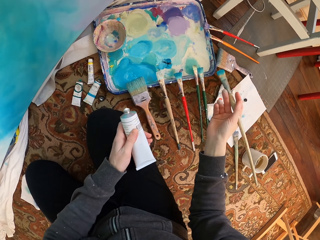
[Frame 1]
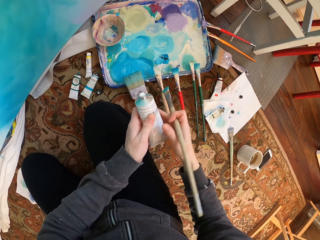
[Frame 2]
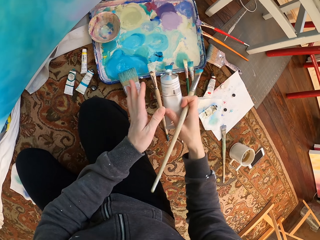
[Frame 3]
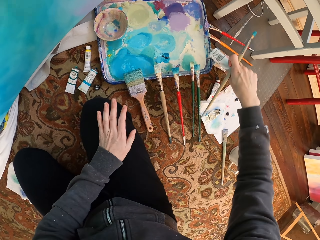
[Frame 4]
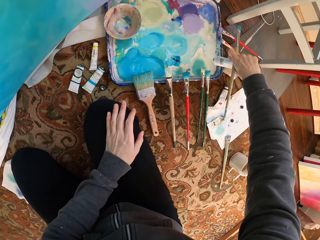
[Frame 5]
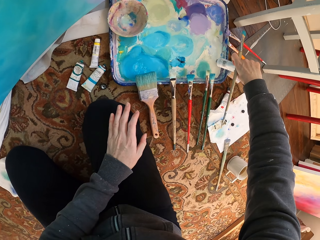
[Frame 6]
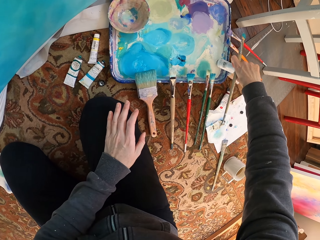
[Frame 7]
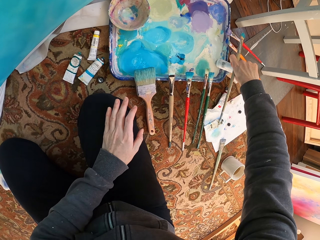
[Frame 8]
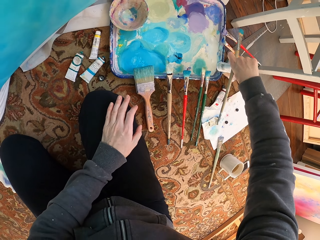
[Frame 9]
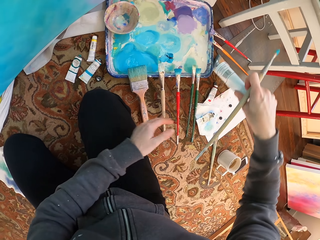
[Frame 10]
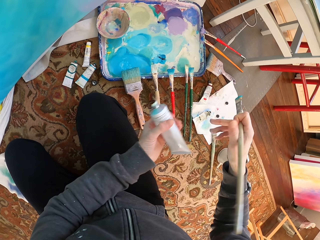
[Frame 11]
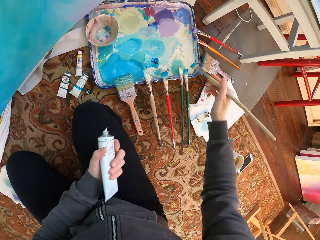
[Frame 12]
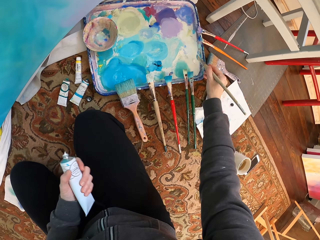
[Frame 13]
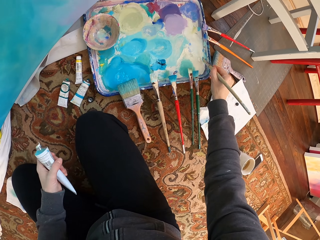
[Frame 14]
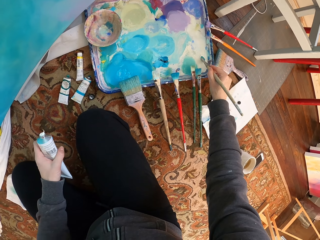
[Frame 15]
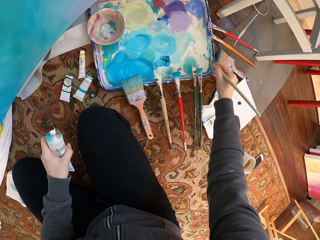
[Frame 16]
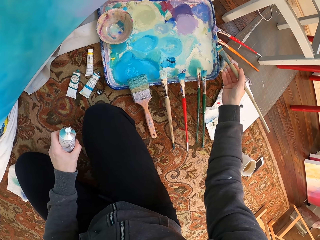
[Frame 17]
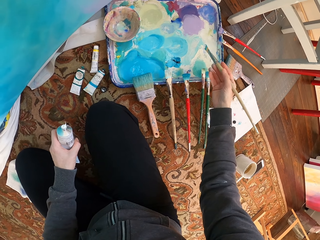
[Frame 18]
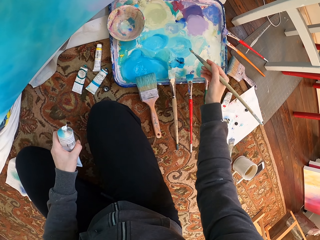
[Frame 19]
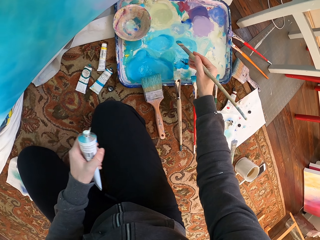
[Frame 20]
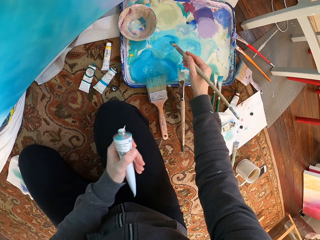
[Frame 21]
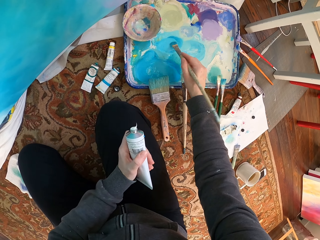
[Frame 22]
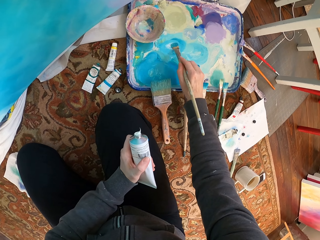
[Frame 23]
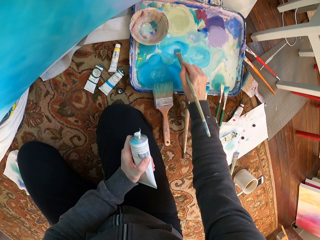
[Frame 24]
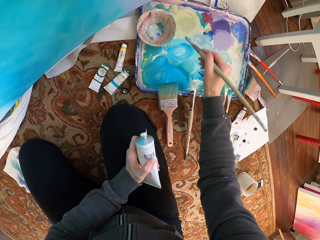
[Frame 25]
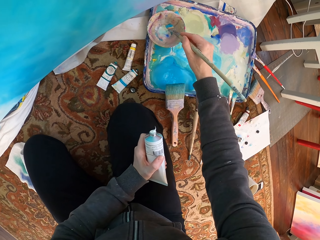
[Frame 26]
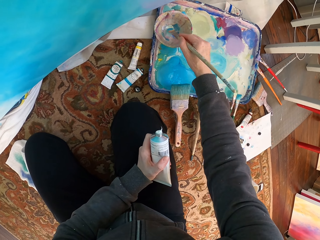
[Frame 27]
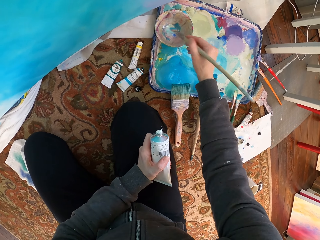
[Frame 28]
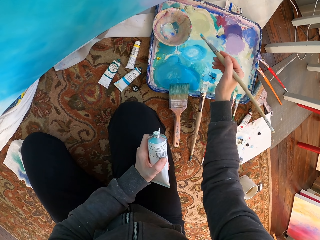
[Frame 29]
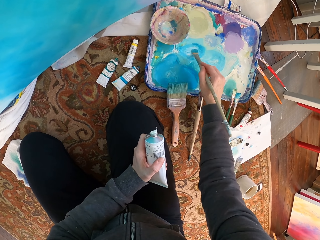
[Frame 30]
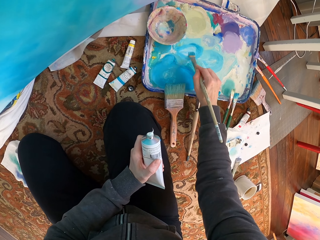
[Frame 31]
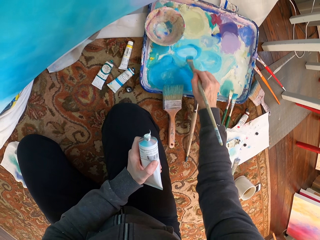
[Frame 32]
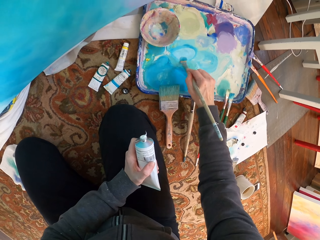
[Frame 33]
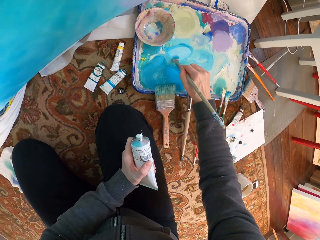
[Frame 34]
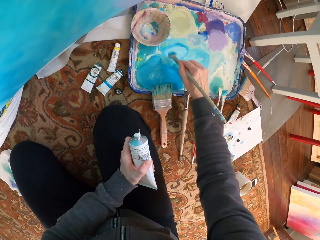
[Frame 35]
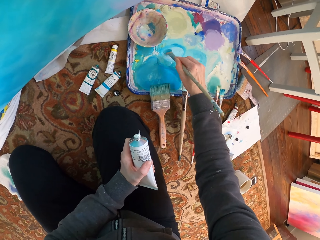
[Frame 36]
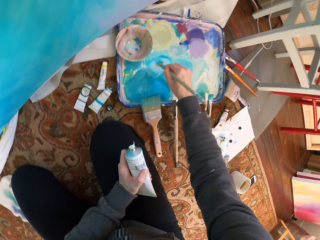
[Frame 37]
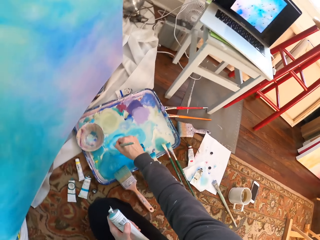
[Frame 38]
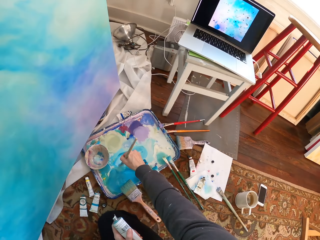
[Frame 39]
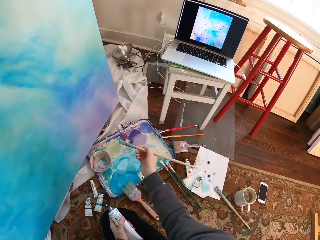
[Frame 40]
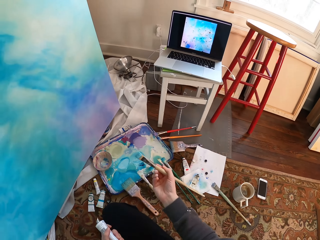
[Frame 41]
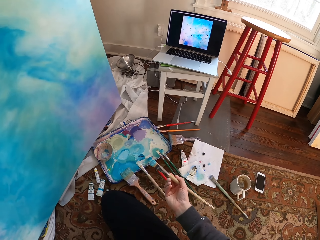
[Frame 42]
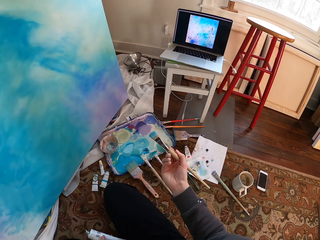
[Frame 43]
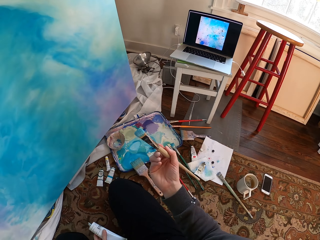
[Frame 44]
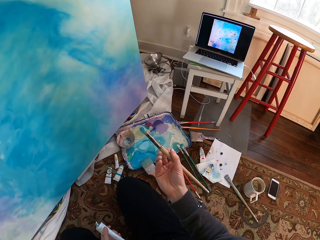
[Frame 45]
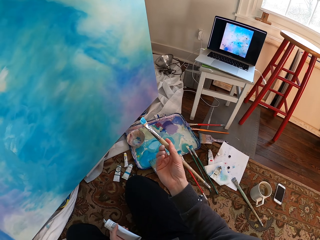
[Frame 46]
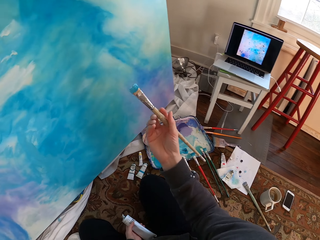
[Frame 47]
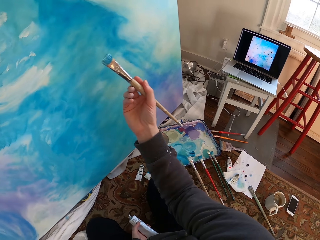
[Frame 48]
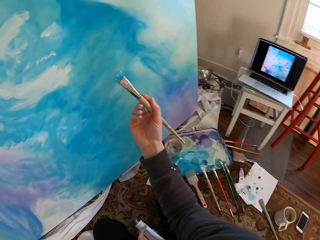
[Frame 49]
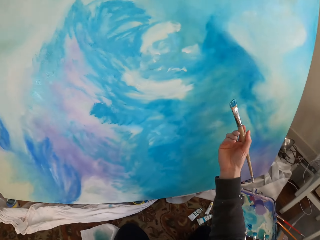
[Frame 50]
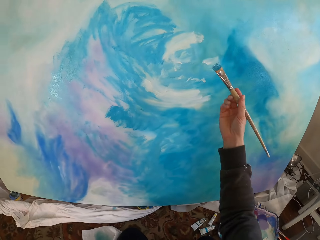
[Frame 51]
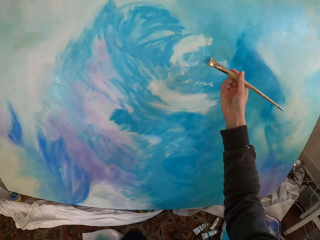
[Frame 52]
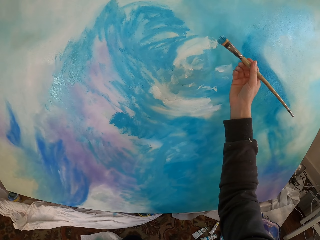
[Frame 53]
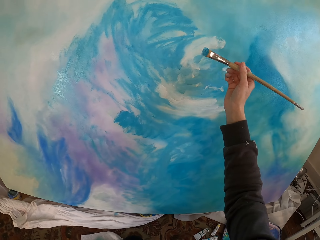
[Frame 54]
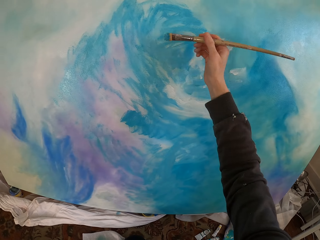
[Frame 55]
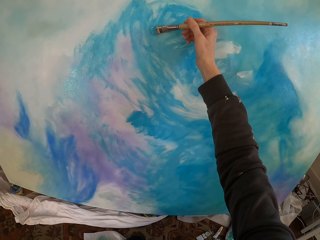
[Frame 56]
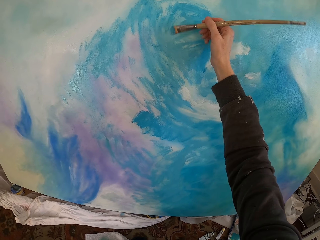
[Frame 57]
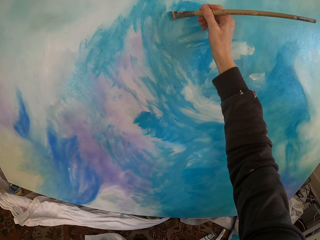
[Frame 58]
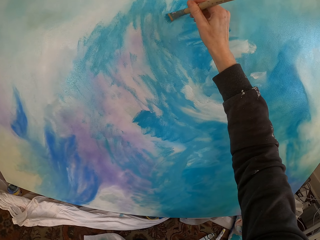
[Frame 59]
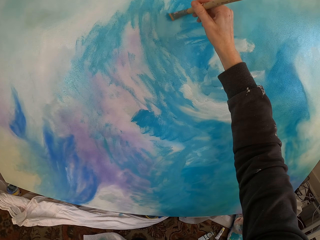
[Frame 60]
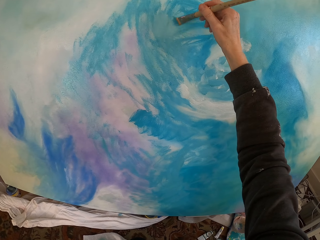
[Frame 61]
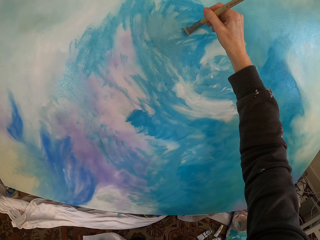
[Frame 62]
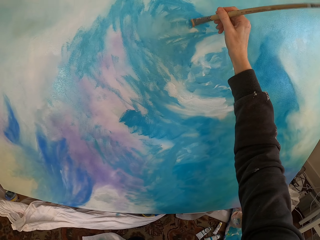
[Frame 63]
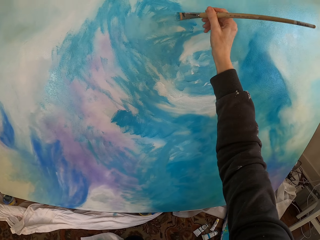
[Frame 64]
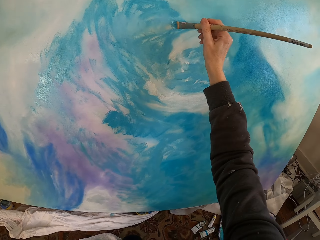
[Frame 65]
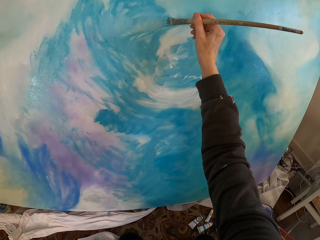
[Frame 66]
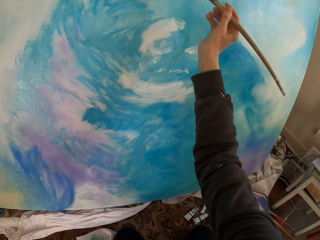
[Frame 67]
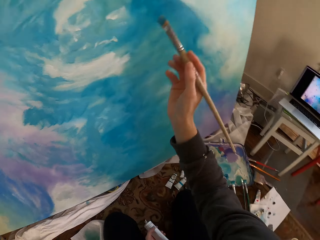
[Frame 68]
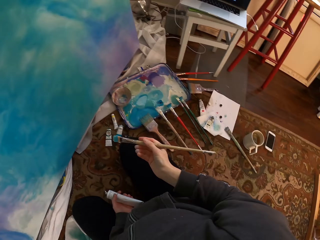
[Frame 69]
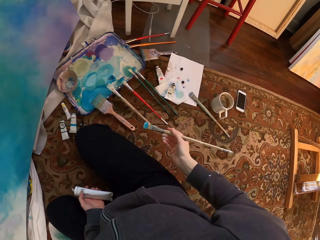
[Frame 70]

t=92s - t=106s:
The camera wearer squeezes paint on the paint tray. They throw the tube on the left hand. They dip a brush in the paint. They mix the paint on the paint tray. They paint on the canvas with the painting brush.

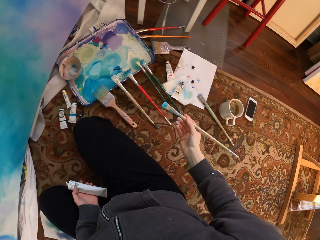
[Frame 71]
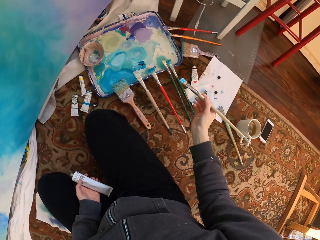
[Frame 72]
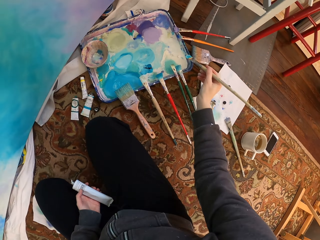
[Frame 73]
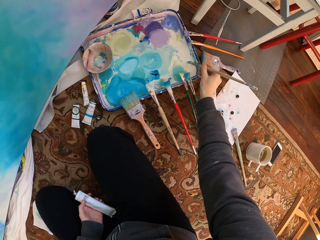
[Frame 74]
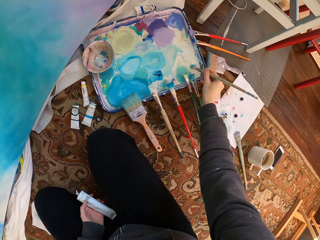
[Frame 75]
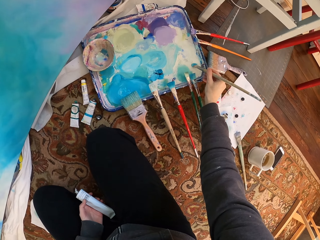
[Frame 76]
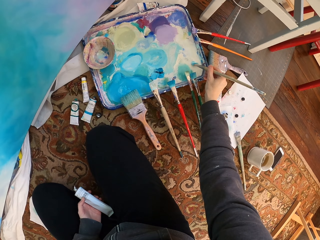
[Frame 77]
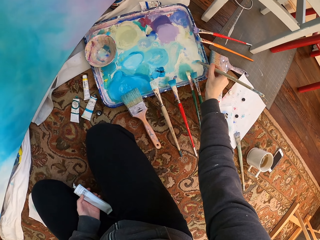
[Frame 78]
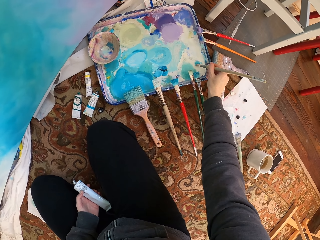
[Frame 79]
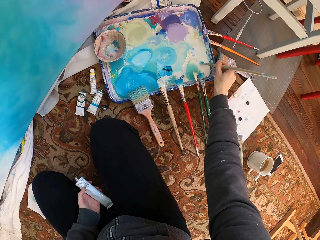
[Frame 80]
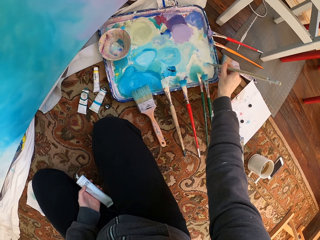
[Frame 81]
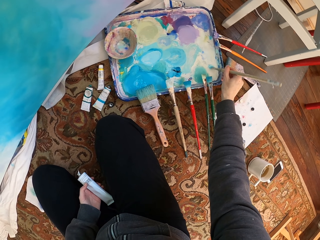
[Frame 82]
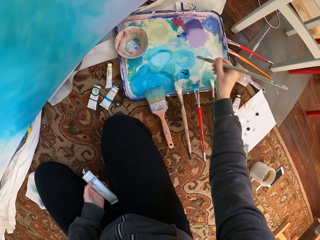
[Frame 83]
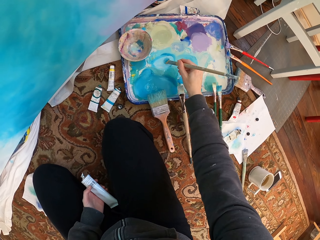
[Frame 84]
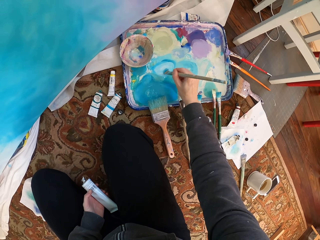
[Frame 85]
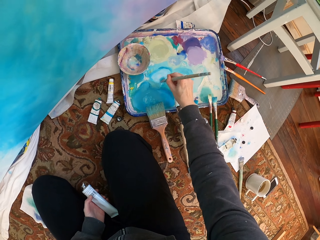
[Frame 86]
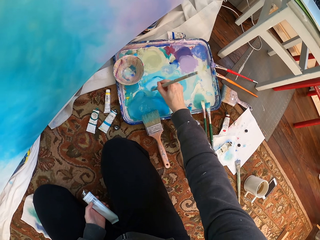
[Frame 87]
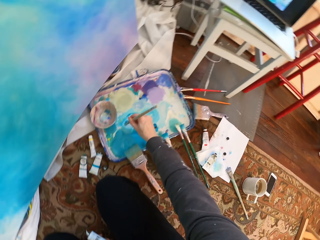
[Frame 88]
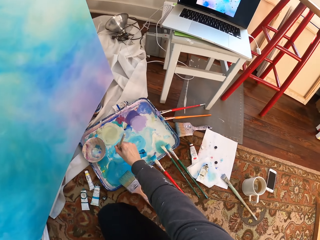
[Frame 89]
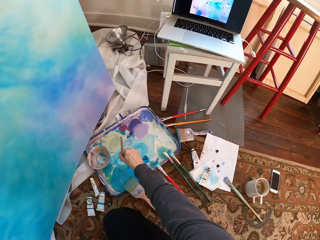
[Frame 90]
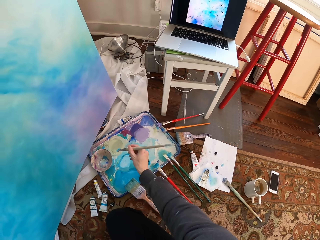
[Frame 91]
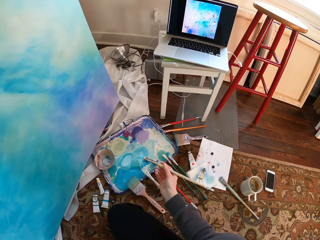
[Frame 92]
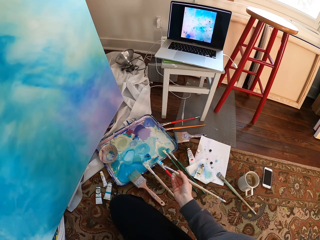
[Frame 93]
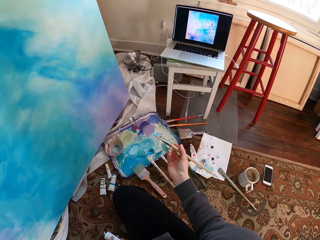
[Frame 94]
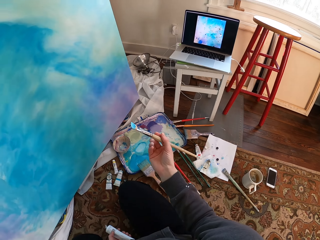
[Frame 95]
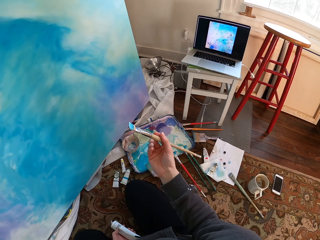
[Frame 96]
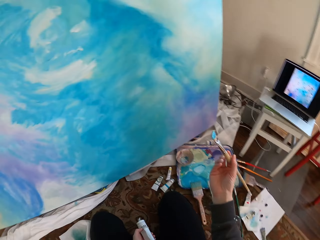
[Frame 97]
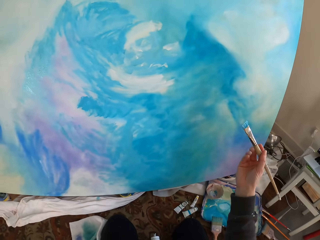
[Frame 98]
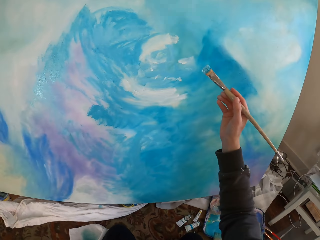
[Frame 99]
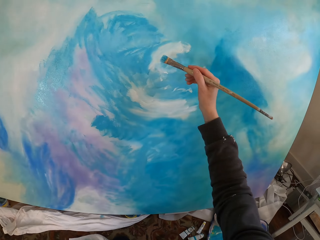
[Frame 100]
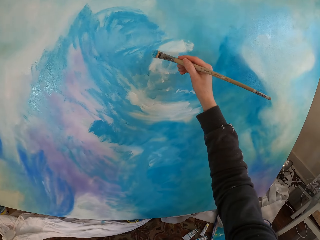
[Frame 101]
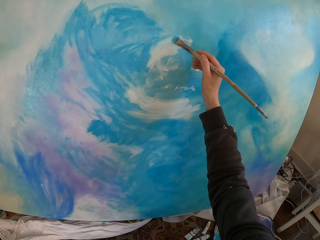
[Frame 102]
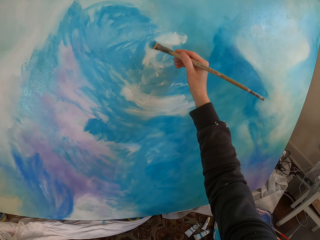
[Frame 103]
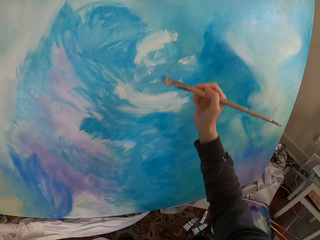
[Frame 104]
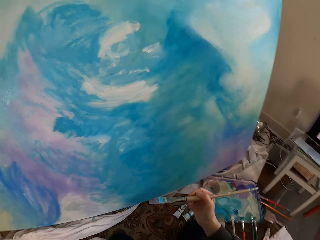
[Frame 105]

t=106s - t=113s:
The camera wearer dips the painting brush into the paint. They paint on the canvas with the painting brush.
